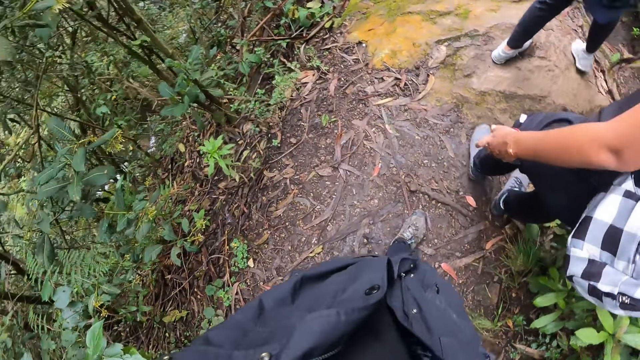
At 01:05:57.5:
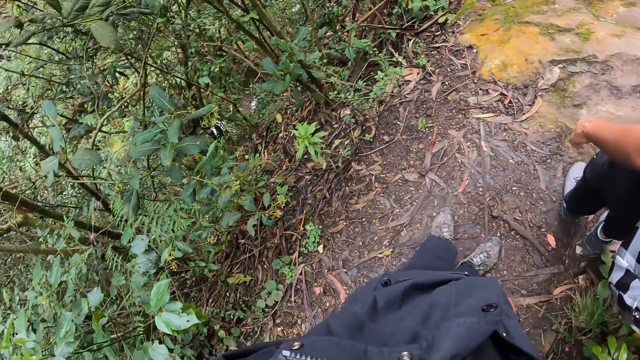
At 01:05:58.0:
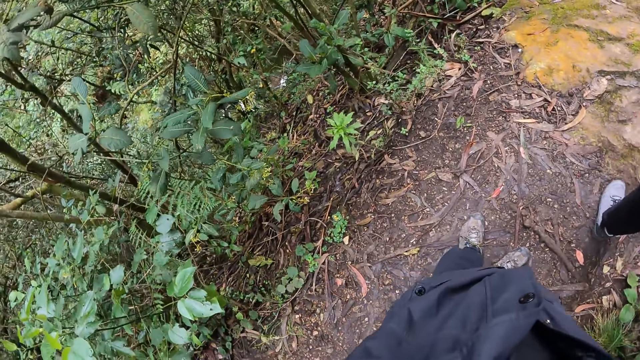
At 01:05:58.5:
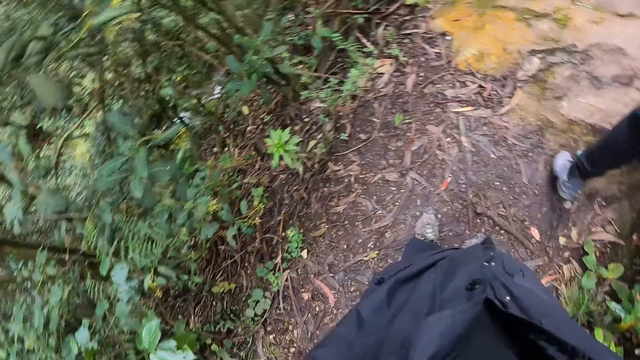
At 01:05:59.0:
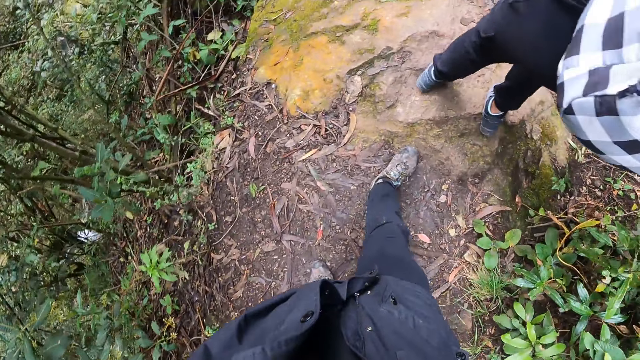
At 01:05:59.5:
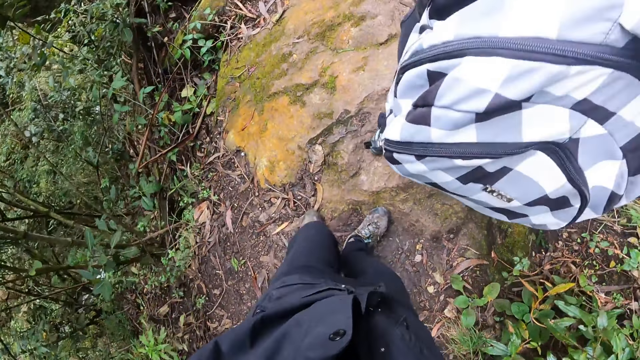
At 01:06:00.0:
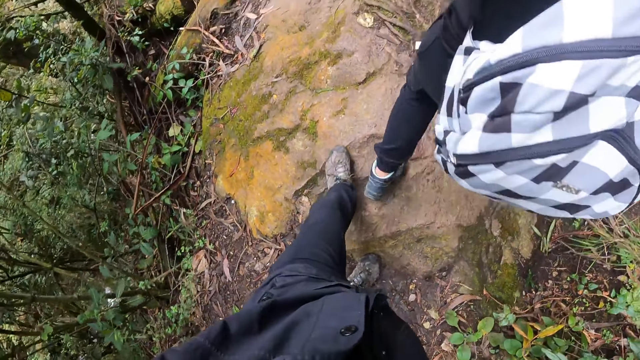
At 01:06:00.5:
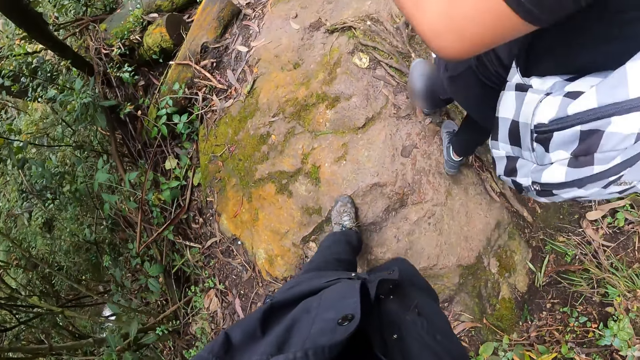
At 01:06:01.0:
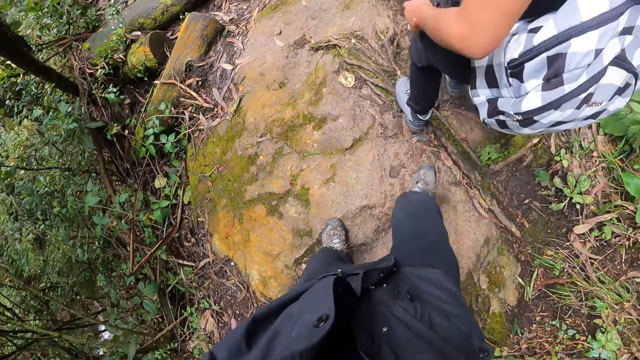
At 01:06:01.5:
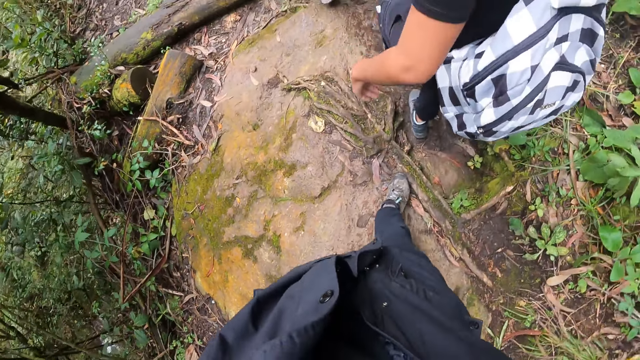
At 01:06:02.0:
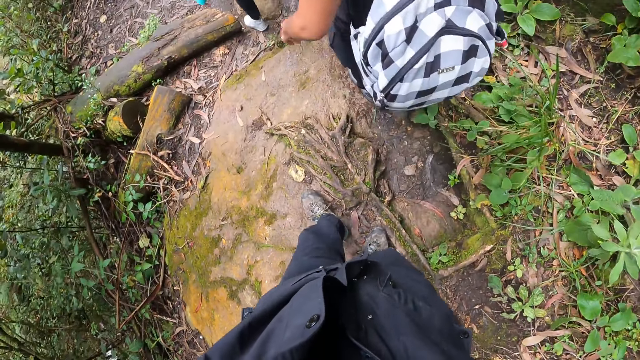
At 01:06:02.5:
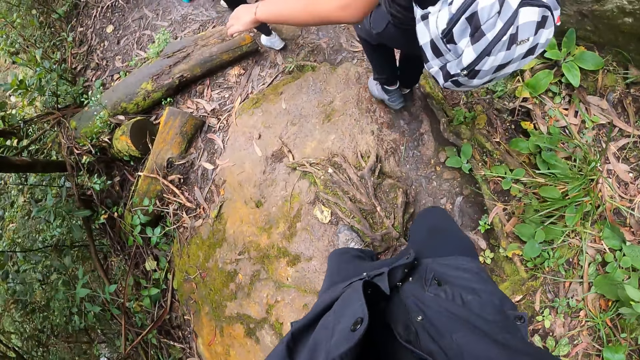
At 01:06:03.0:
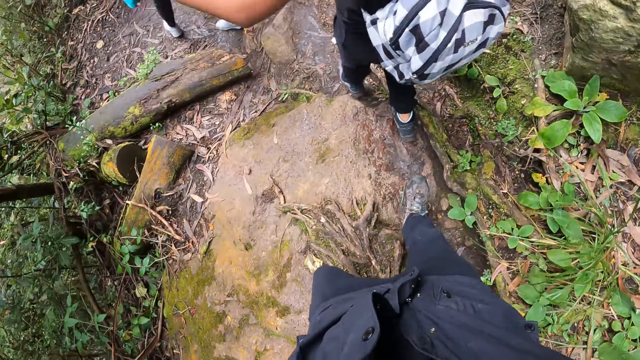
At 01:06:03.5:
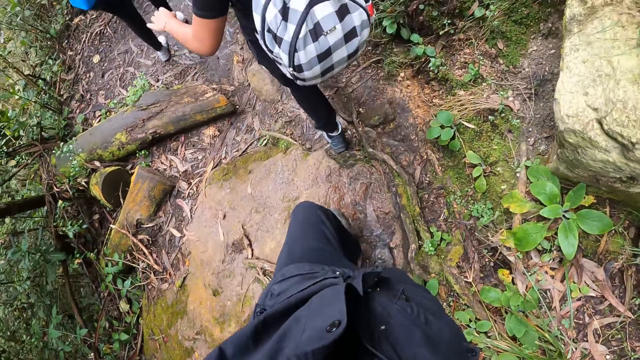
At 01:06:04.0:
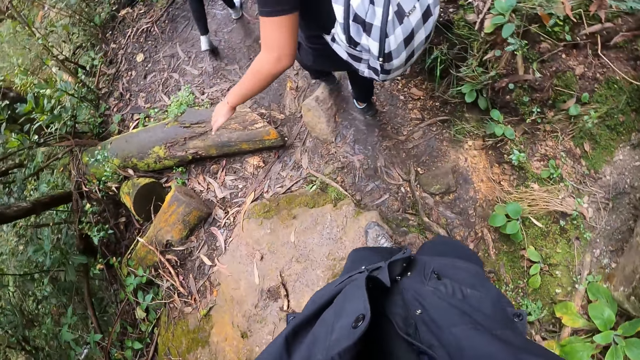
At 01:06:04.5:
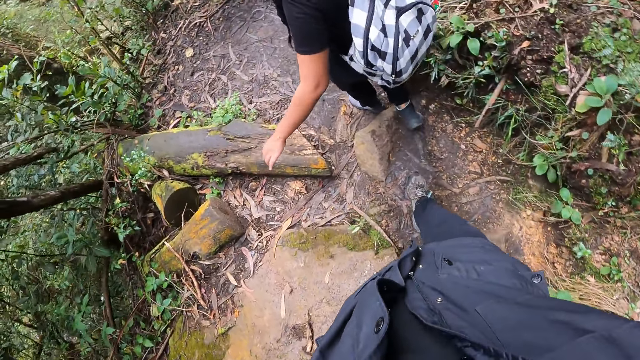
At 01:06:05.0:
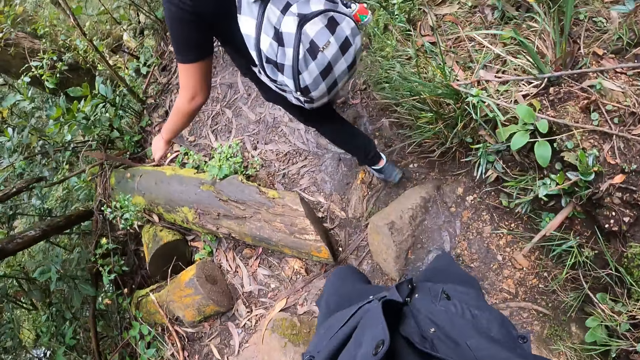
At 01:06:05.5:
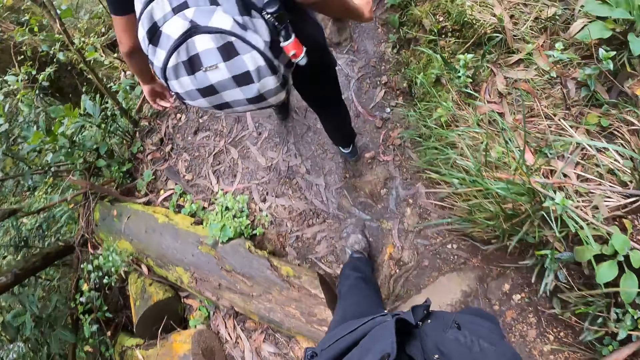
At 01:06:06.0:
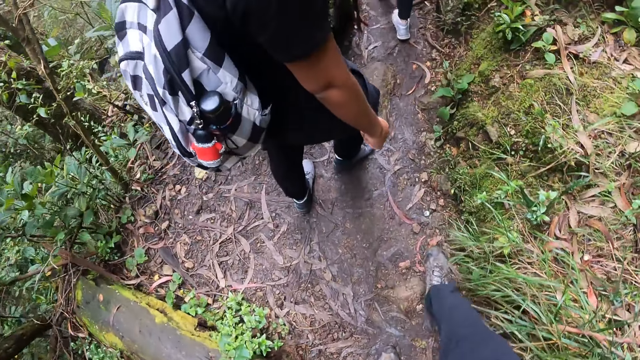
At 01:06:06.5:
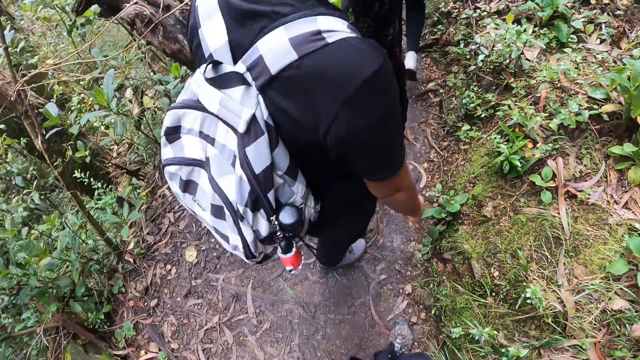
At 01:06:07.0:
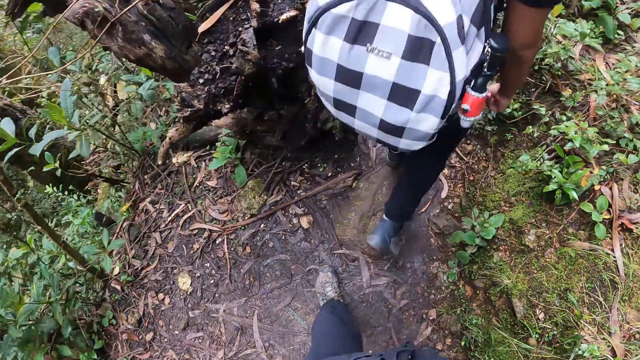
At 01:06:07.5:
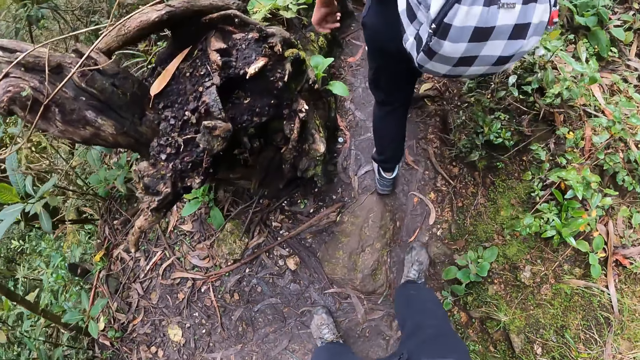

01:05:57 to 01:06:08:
The camera wearer looks around. They walk in a forest. A person walks in the forest.

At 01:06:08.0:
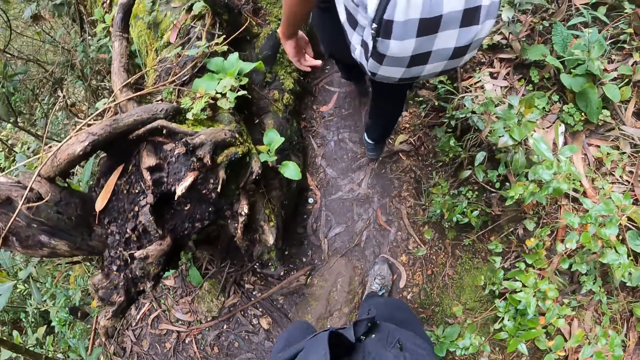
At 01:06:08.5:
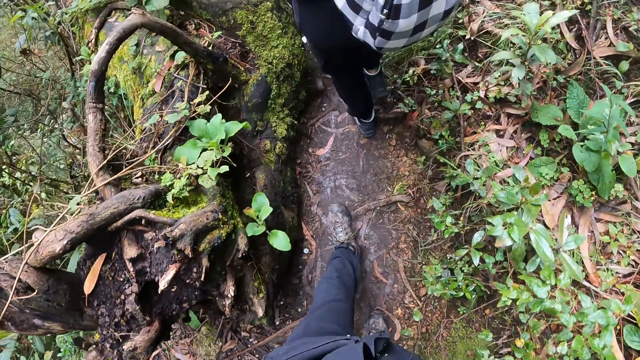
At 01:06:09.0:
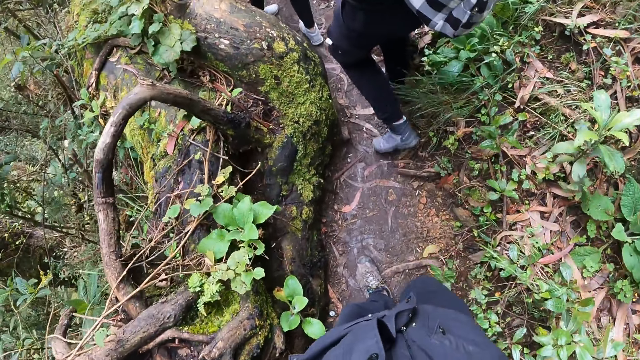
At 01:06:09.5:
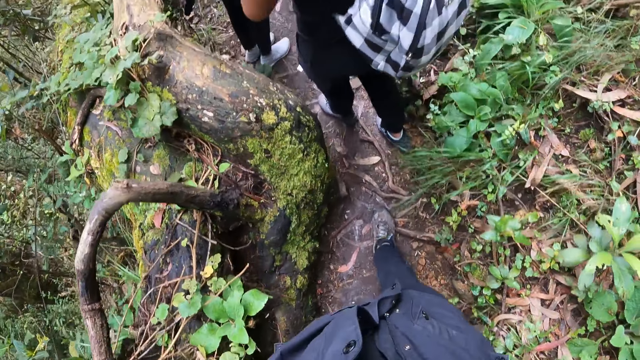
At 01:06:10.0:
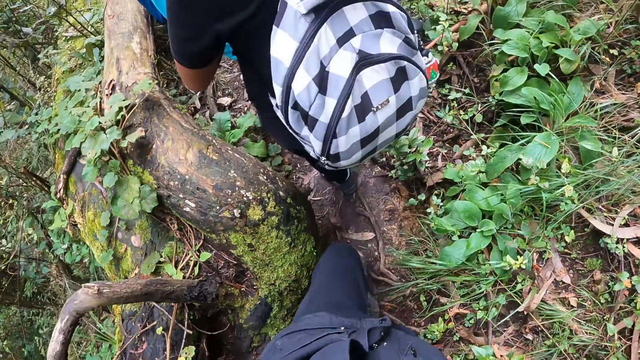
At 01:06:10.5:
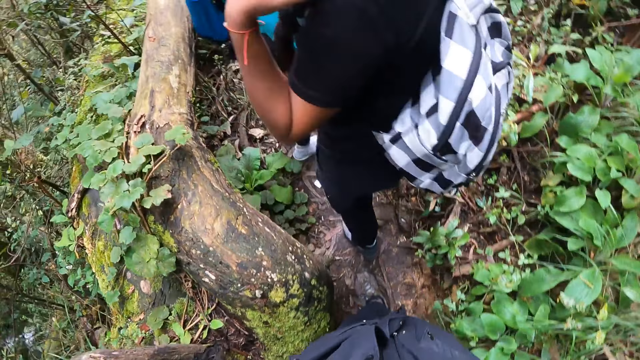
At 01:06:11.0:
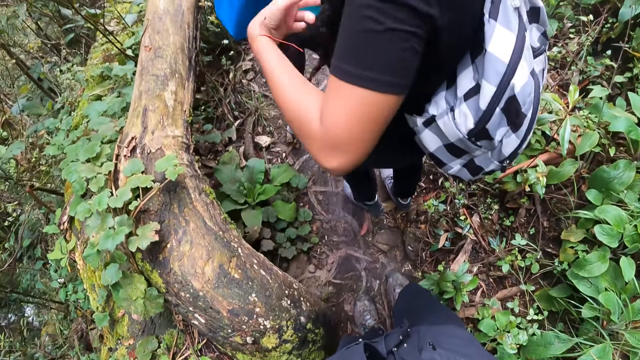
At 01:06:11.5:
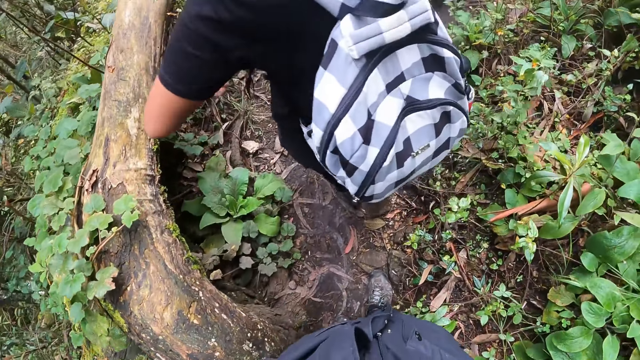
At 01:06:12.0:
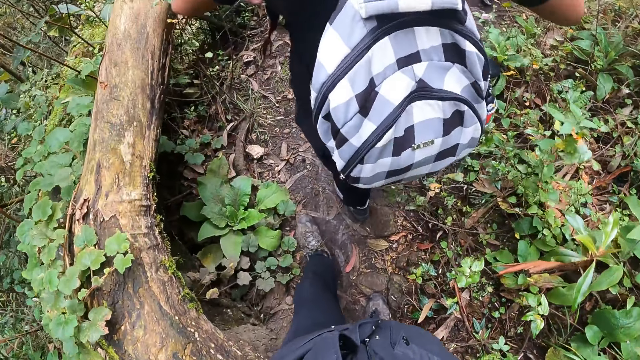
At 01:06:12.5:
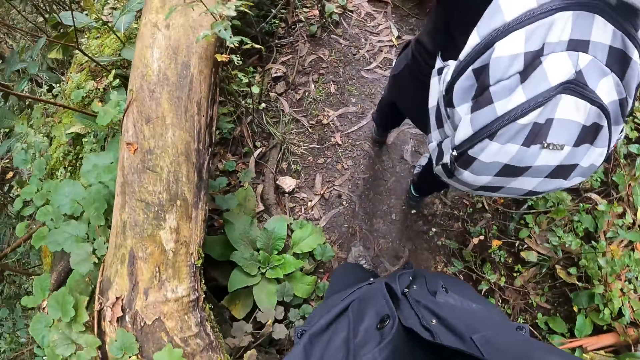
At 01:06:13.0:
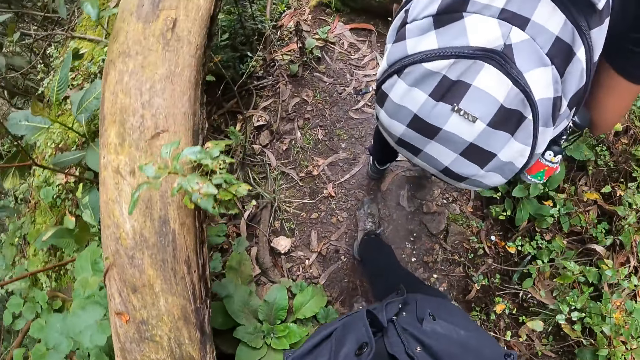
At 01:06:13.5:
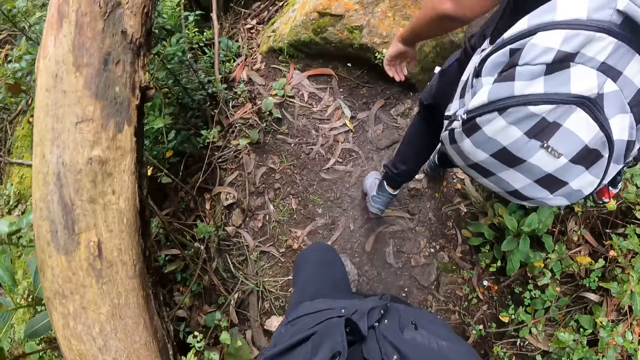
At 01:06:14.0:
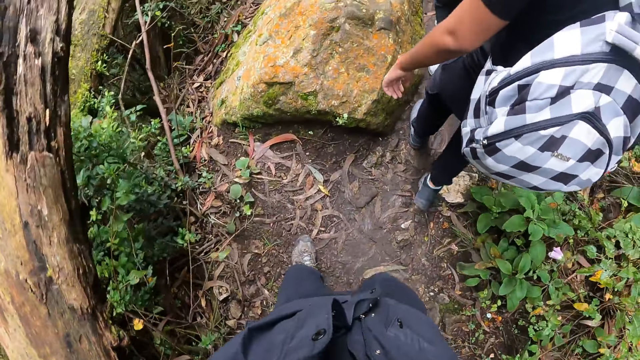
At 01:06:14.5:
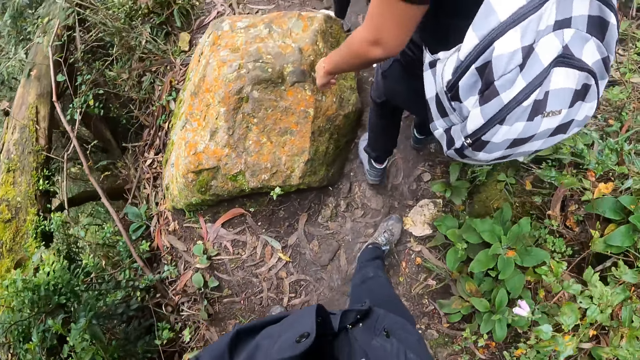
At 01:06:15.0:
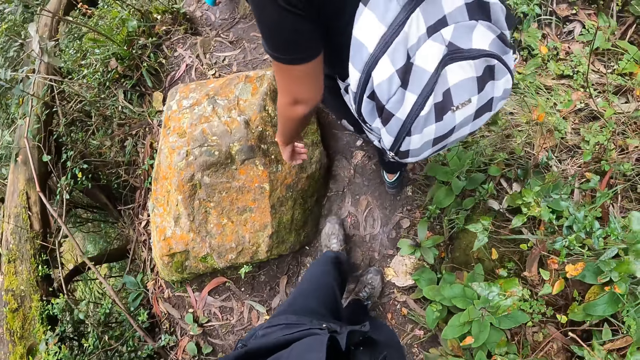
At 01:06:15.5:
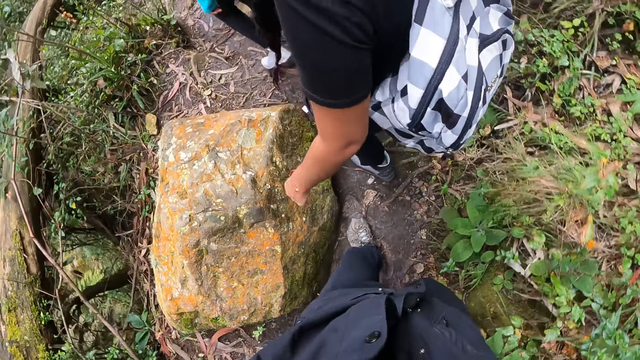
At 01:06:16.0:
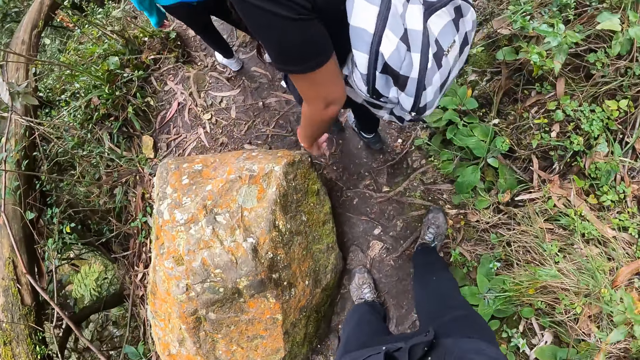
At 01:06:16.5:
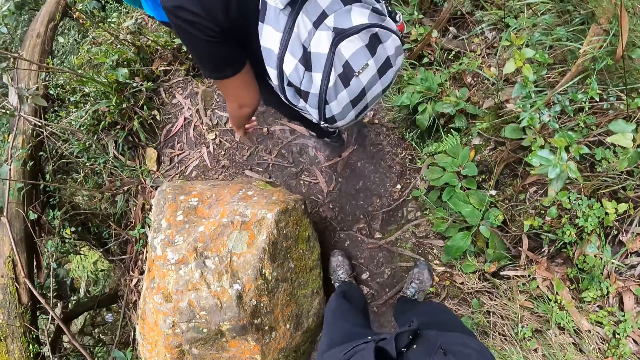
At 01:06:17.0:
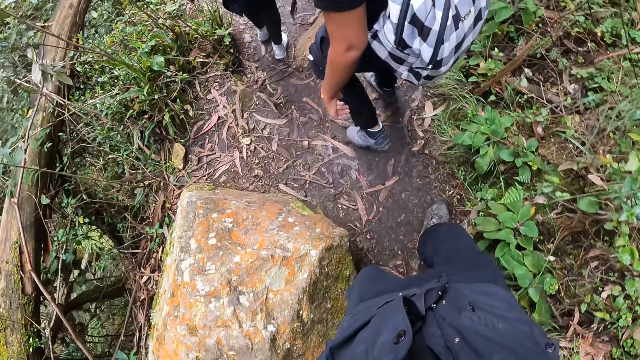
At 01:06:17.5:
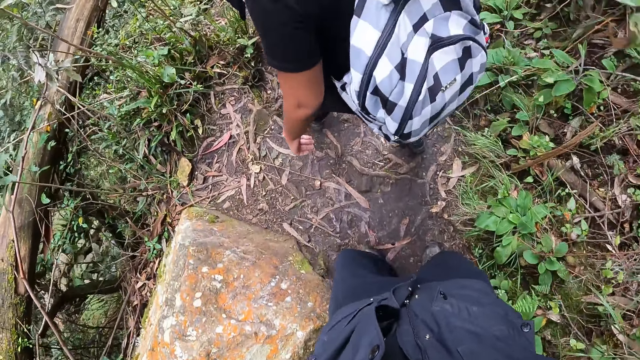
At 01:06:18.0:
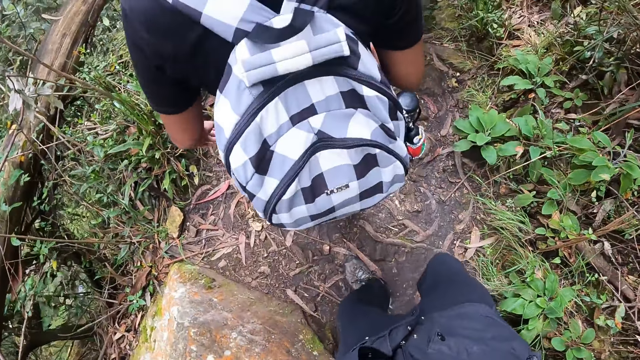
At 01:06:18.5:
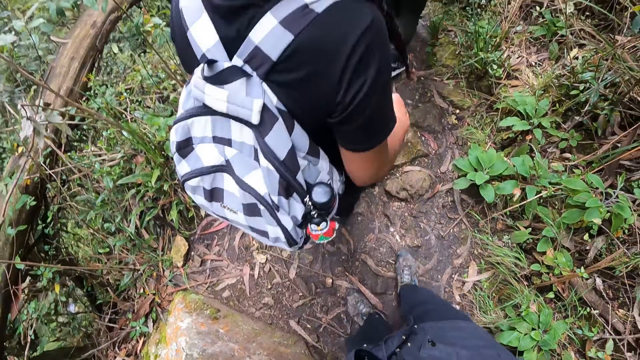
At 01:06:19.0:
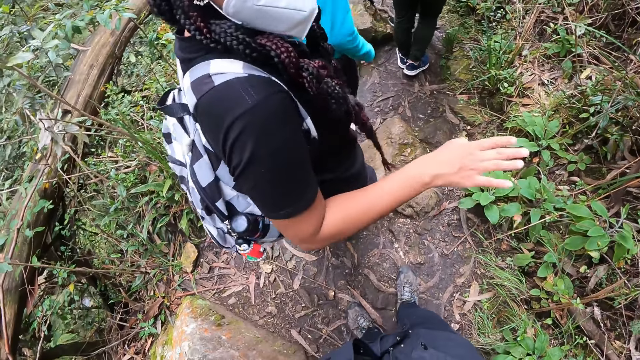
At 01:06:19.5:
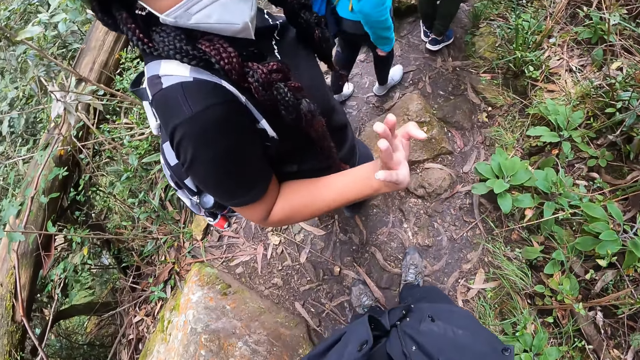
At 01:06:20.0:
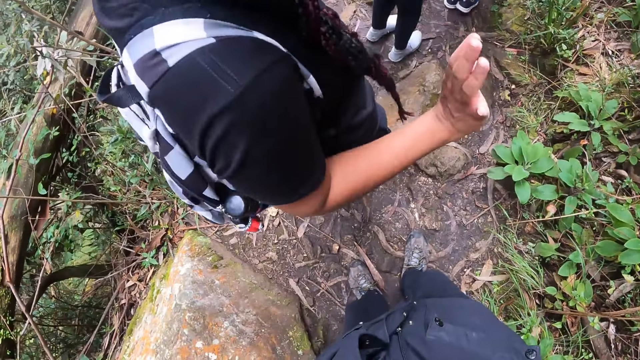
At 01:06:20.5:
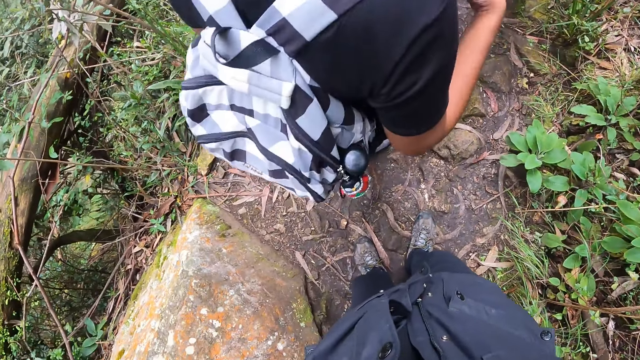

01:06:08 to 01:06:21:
A person converses with the camera wearer. The person sways hands. The camera wearer walks in a forest. The person sways a hand and converses with the camera wearer.
